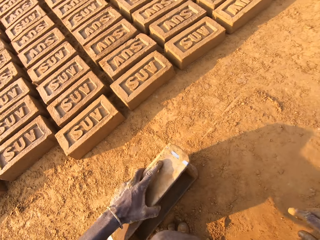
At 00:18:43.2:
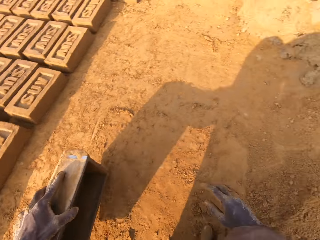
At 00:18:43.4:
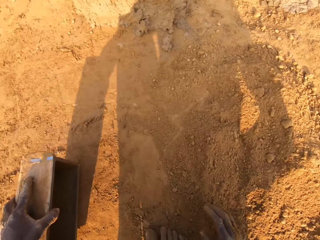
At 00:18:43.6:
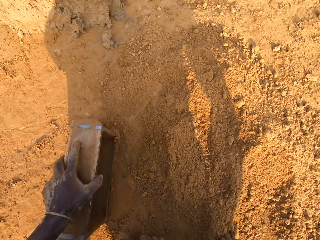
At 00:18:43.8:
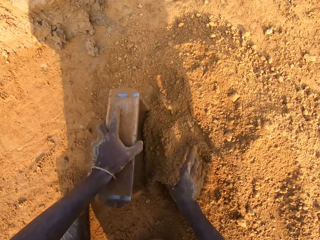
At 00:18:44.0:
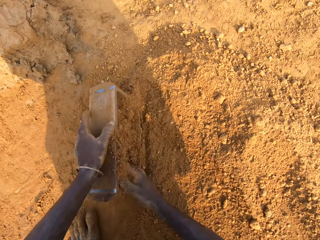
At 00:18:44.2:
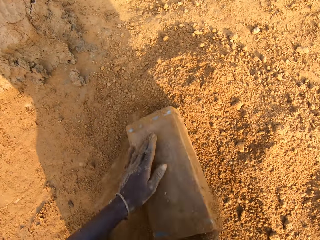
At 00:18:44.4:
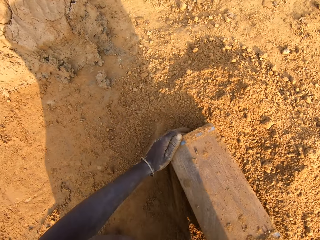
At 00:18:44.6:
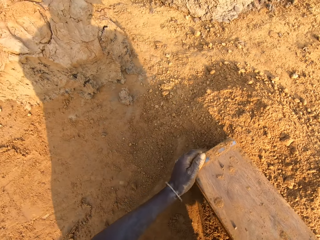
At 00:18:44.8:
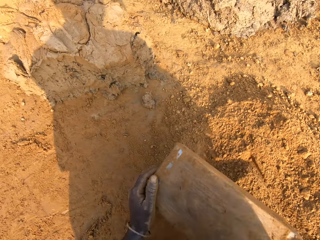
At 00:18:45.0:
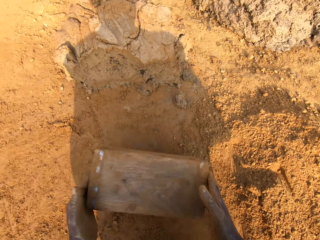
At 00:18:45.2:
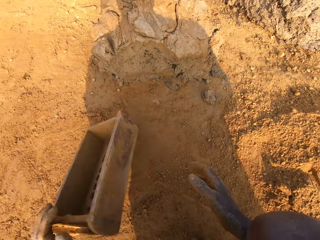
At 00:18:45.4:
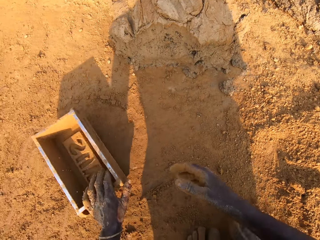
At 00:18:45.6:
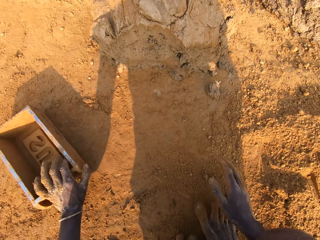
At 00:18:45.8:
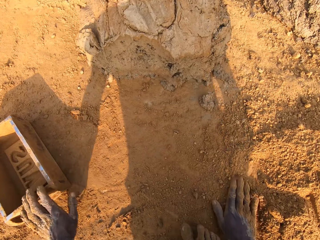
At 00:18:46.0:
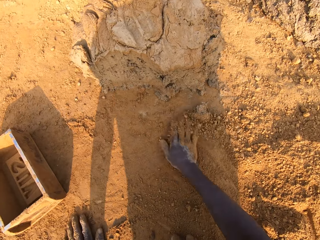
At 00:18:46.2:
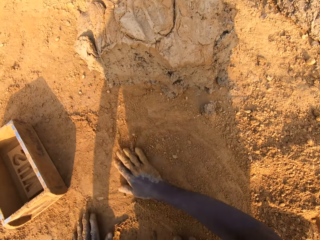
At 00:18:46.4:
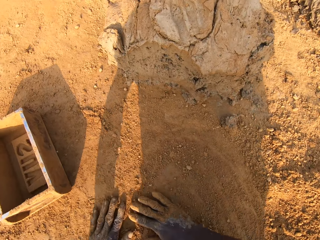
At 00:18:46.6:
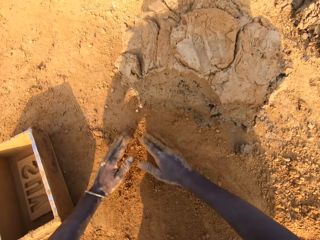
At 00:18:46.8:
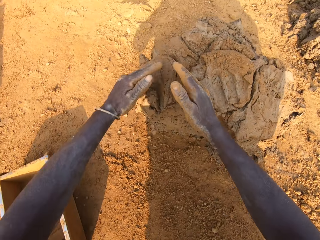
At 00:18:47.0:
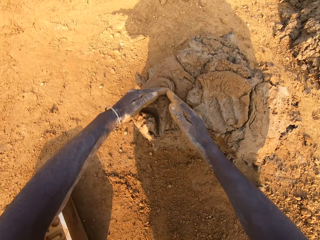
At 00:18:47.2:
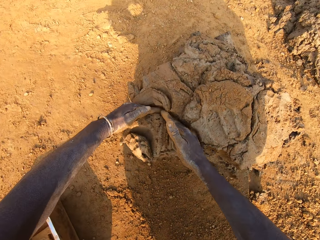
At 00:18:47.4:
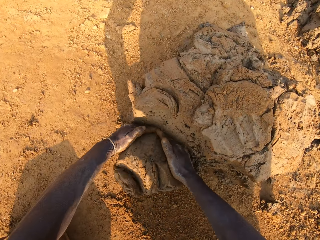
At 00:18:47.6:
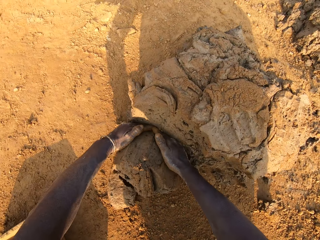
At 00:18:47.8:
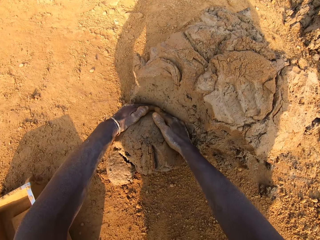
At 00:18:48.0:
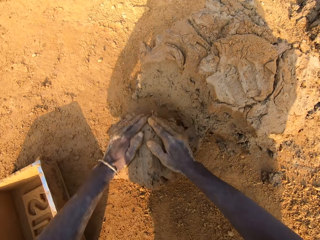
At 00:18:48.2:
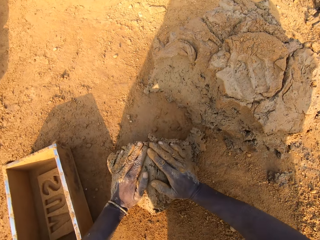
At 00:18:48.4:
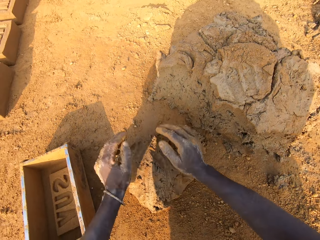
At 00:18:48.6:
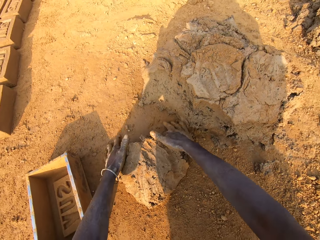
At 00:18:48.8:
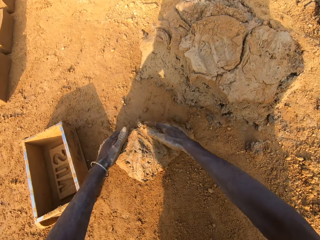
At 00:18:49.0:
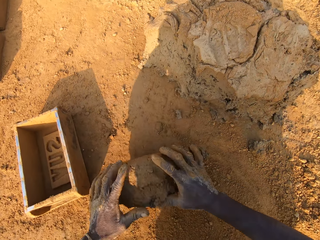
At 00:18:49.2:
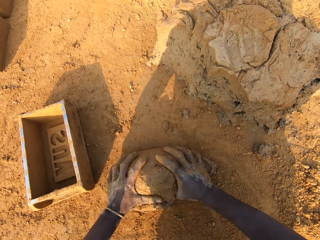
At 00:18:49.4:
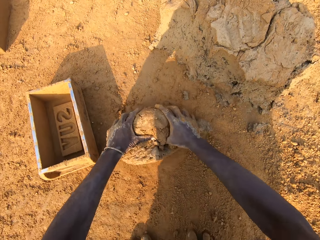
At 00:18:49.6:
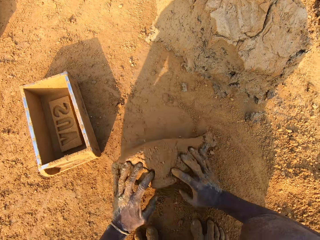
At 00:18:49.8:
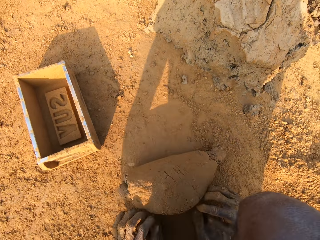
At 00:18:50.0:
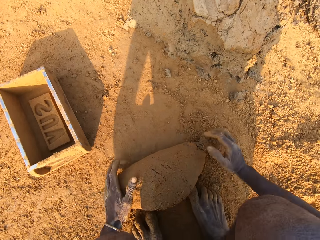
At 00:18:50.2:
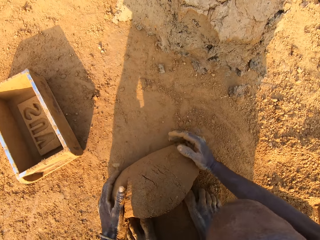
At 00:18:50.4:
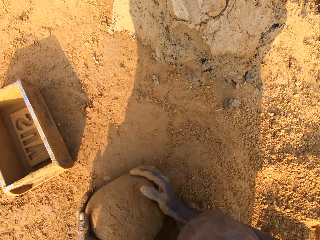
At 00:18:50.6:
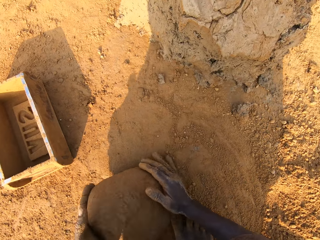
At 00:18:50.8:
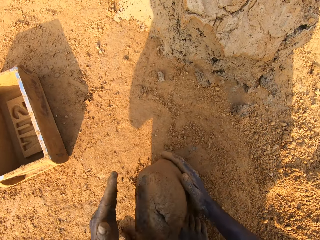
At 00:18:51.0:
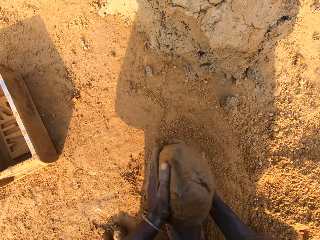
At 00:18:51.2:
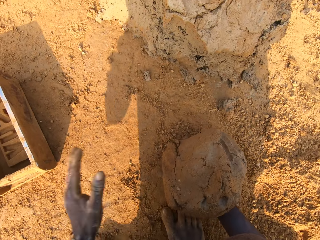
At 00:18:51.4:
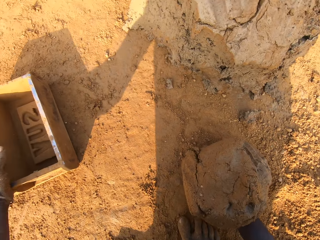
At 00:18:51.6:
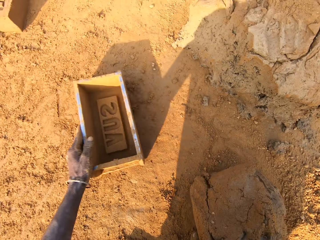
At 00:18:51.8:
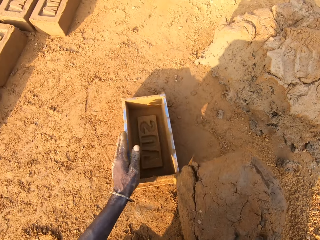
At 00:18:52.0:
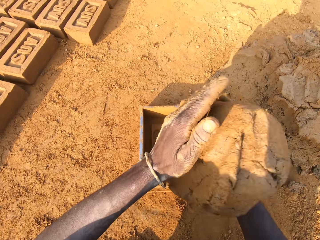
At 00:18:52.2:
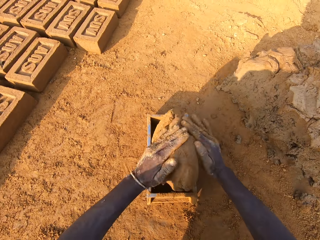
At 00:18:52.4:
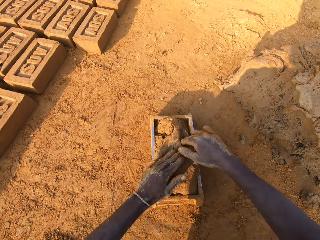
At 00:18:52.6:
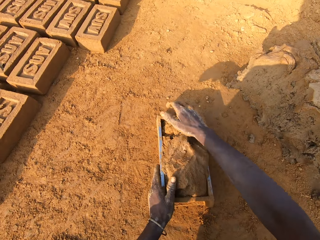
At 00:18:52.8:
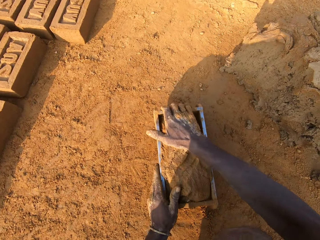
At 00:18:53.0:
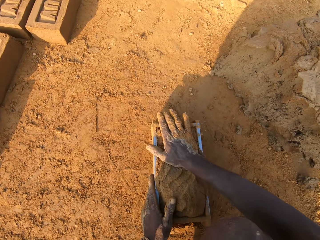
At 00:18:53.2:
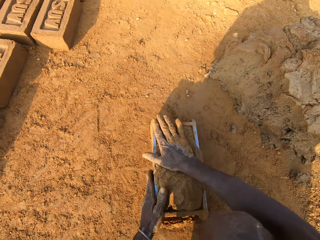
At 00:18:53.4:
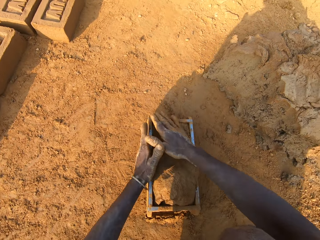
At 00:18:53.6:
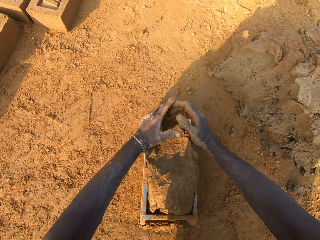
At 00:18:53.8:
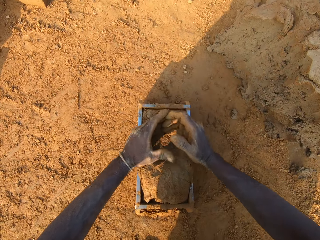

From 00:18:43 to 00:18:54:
The camera wearer pours sand into the iron brick mold with his right hand. He removes the sand from the iron brick mold. He drops the iron brick mold aside on the ground. He shifts the iron brick mold with his left hand. He rubs his hands on the ground. He collects clay. He cuts a portion of the concrete from the heap of concrete on the ground with his two hands. He coats the clay with soil. He mixes the concrete on the ground with his hands. He clasps the brick mold. He shifts the iron brick mold on the ground with his left hand. He drops the concrete in his hand in the iron brick mold.

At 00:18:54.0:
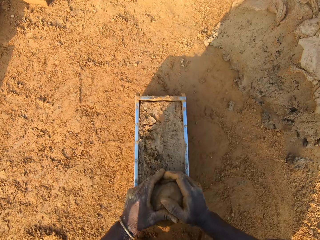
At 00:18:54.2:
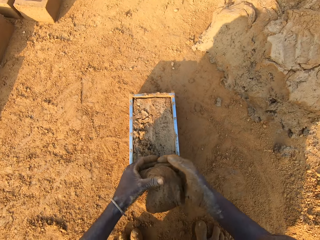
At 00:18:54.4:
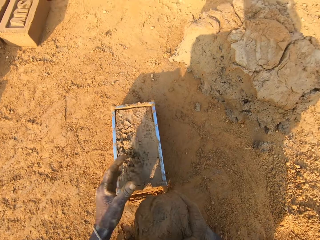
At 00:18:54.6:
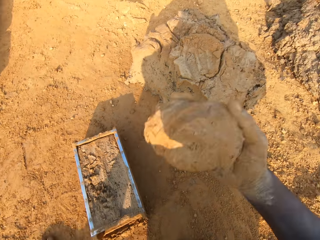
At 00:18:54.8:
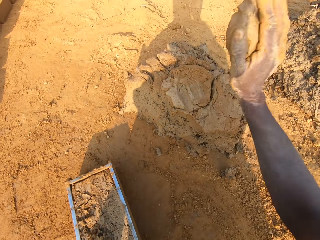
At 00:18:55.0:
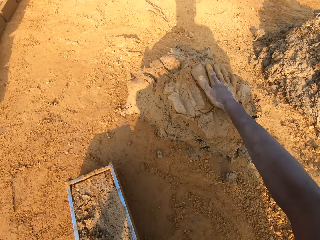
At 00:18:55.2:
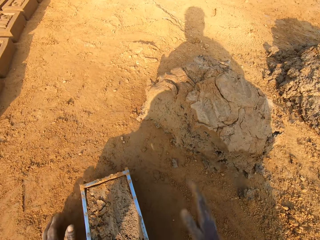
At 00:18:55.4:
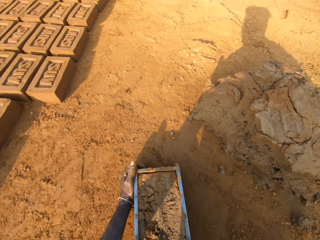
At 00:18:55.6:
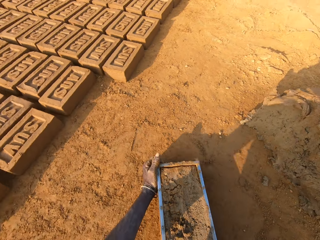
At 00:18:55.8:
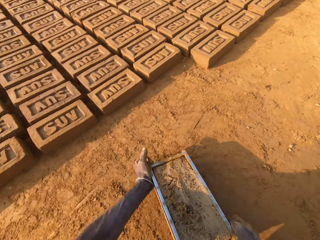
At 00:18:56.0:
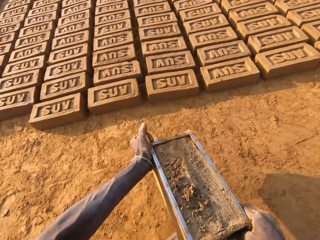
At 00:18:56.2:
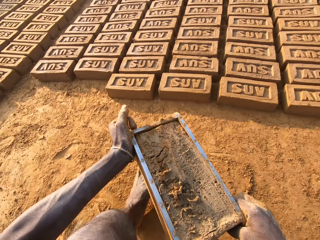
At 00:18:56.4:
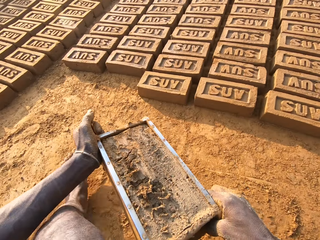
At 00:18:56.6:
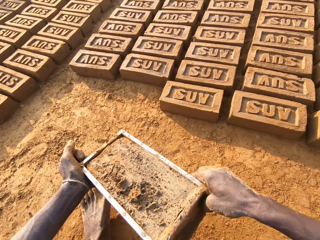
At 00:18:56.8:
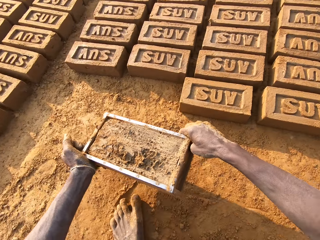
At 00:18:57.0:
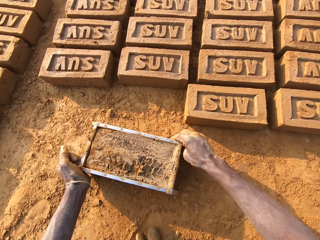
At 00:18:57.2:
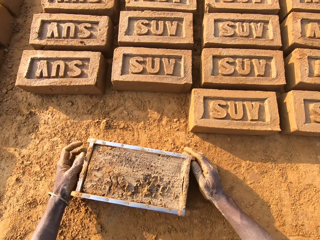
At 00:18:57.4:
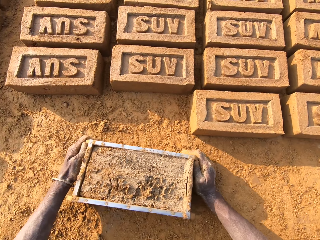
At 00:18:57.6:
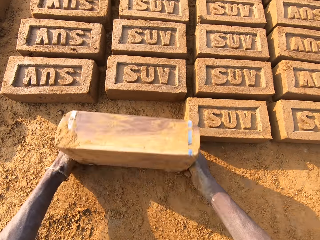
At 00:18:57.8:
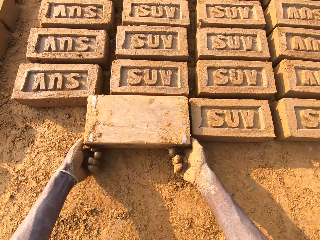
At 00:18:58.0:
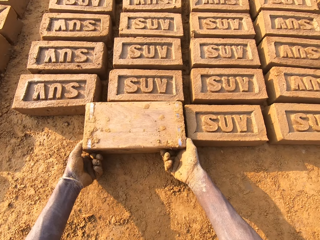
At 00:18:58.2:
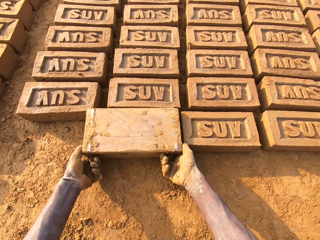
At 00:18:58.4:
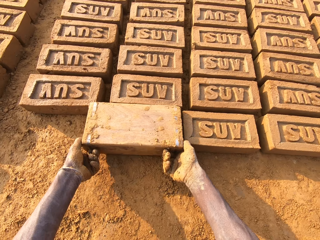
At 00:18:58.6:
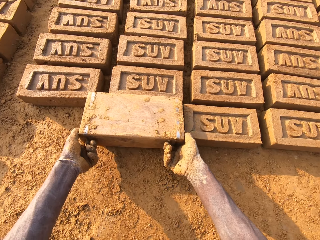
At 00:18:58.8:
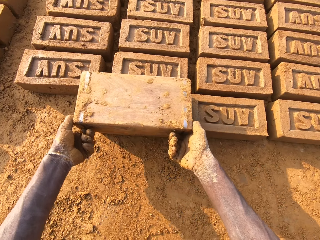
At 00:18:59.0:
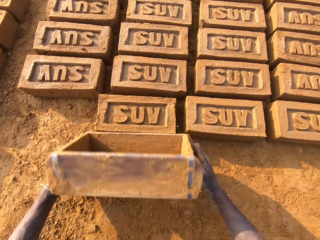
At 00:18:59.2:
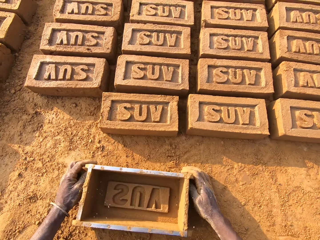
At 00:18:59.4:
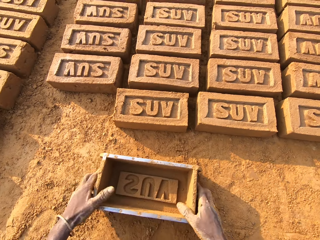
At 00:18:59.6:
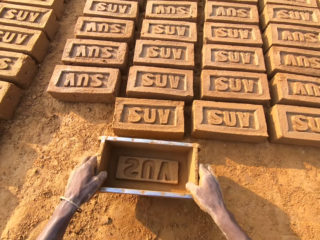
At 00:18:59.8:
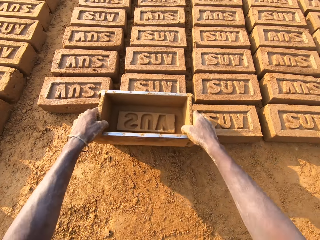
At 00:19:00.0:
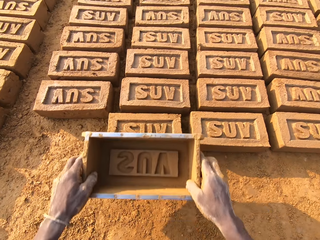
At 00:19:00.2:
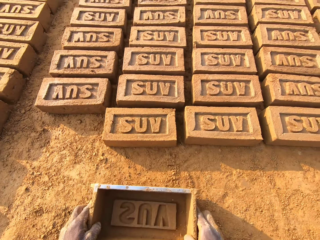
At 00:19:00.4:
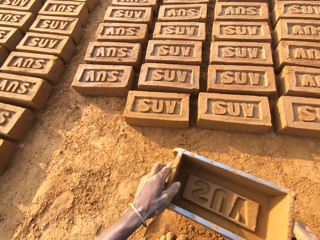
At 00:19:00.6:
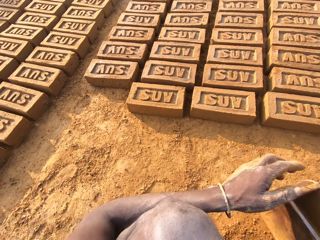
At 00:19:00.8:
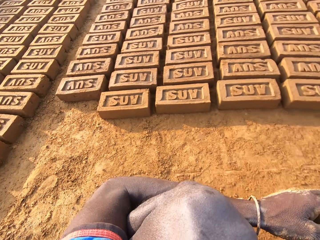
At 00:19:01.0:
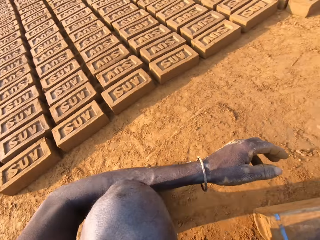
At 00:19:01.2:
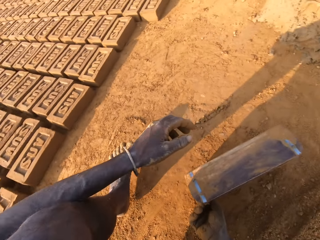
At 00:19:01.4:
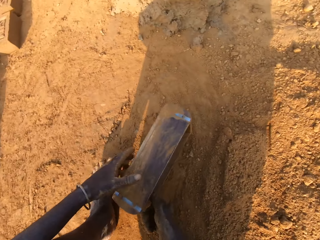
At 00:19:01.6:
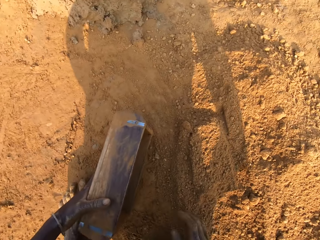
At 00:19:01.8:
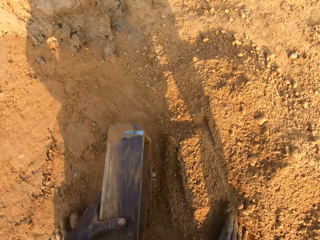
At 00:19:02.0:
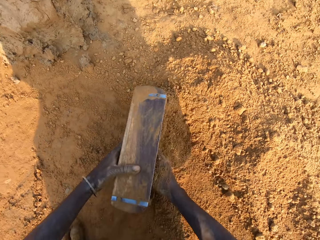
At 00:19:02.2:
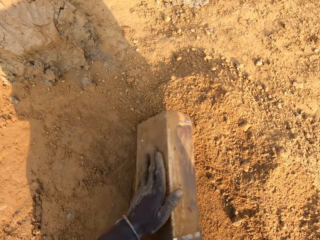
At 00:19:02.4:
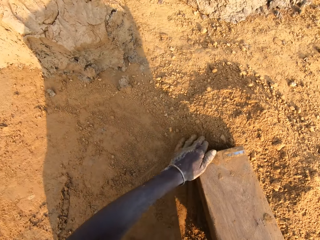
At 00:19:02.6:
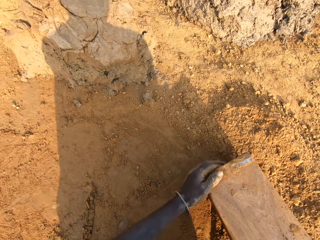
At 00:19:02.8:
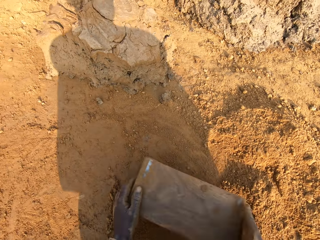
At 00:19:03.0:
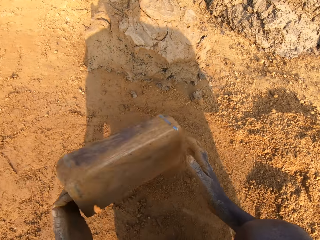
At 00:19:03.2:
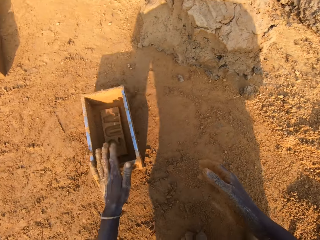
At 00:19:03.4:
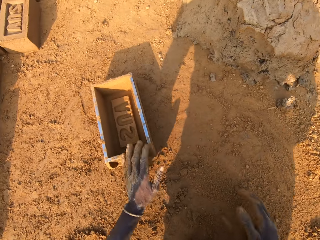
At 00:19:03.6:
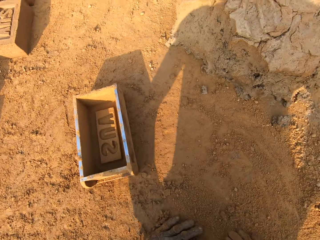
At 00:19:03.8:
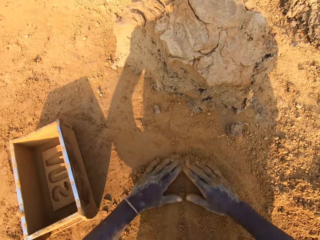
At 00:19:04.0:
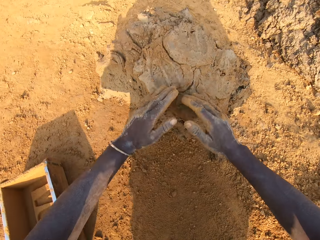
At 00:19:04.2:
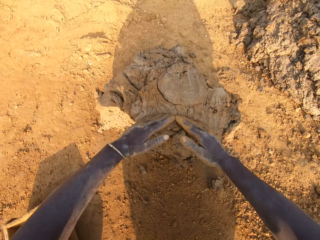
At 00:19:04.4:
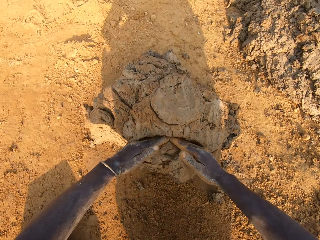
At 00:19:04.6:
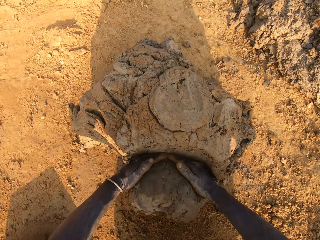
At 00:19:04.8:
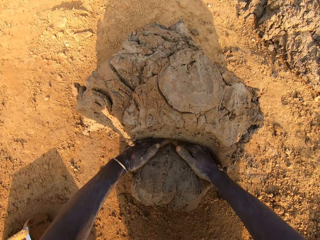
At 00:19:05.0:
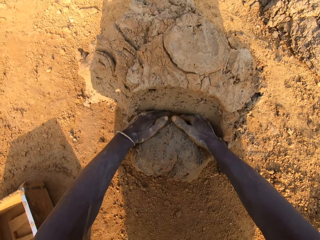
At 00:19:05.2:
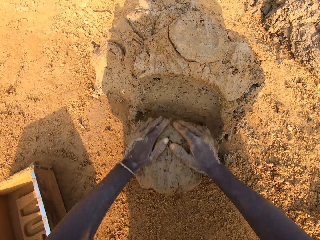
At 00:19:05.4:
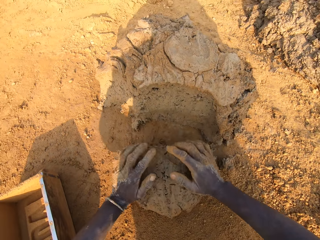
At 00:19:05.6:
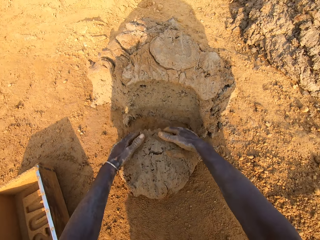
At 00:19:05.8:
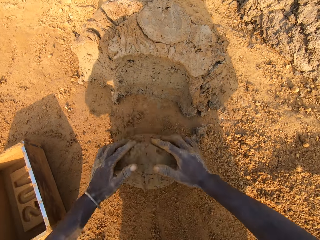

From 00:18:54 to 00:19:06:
The camera wearer removes the excess concrete from the iron brick mold. He drops the excess concrete on the heap of concrete on the ground. He carries the iron brick mold from the ground with his hands. He drops the iron brick mold beside other bricks on the ground. He turns the iron brick mold on the ground. He drops the iron brick mold on the ground. He lifts the brick mold. He hits the brick with the iron brick mold in his hands. He drops the iron brick mold on the ground. He turns around. He pours sand into the iron brick mold with his right hand. He removes the sand from the iron brick mold. He drops the iron brick mold aside on the ground. He moves the soil. He gathers clay. He cuts a portion of the concrete from the heap of concrete on the ground with his two hands.
